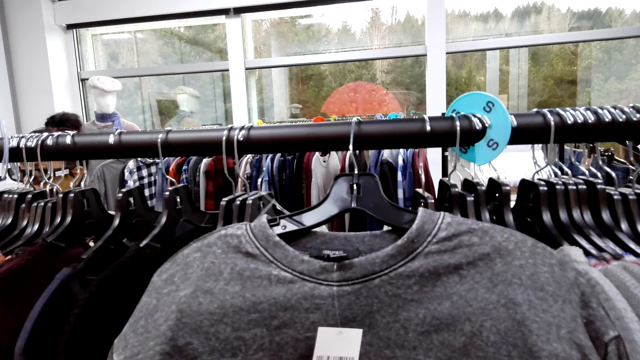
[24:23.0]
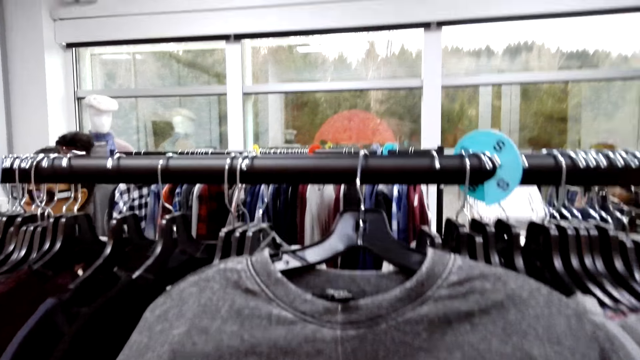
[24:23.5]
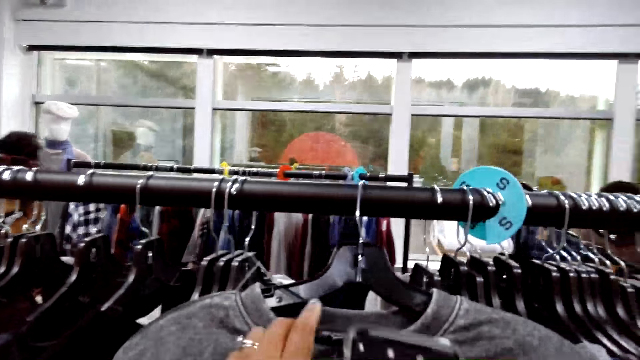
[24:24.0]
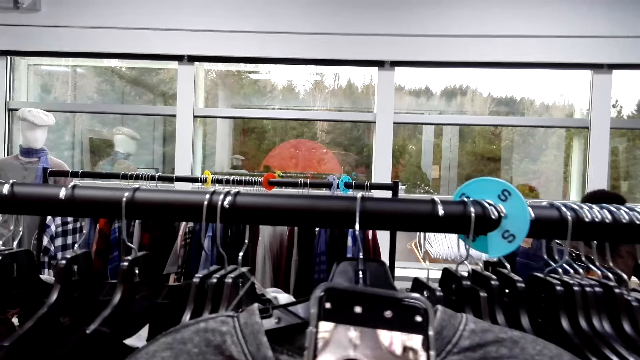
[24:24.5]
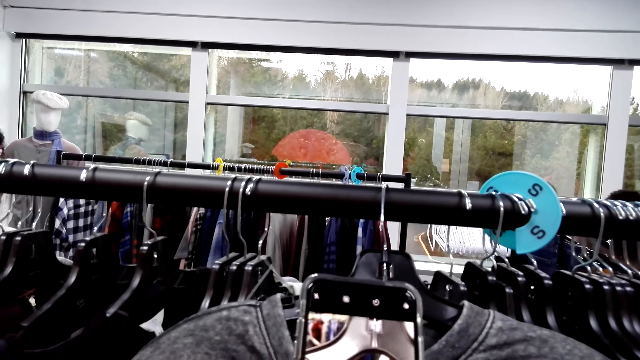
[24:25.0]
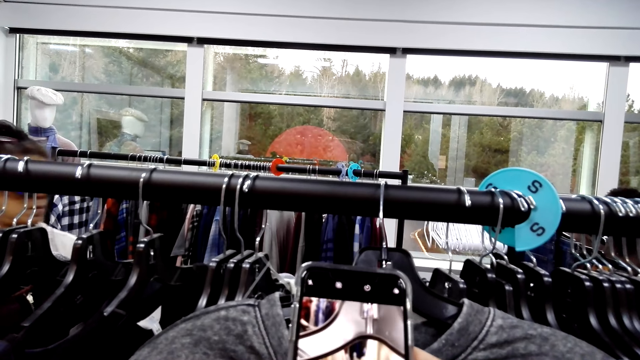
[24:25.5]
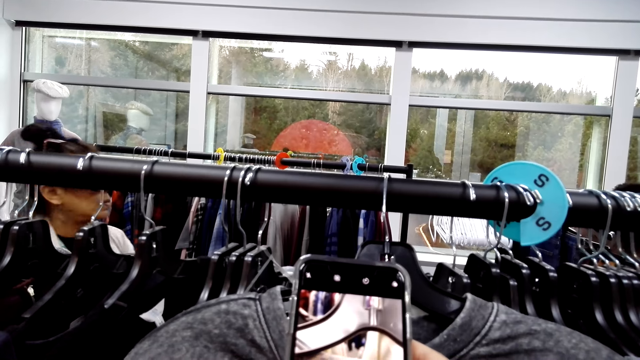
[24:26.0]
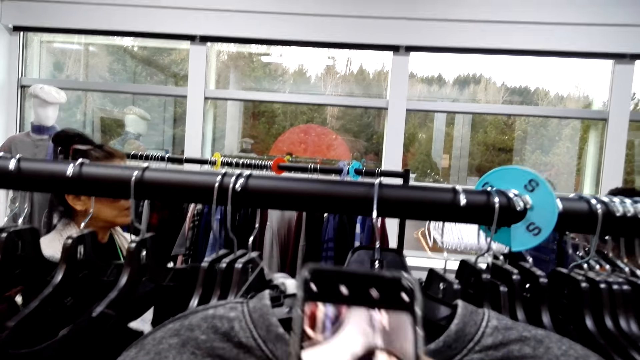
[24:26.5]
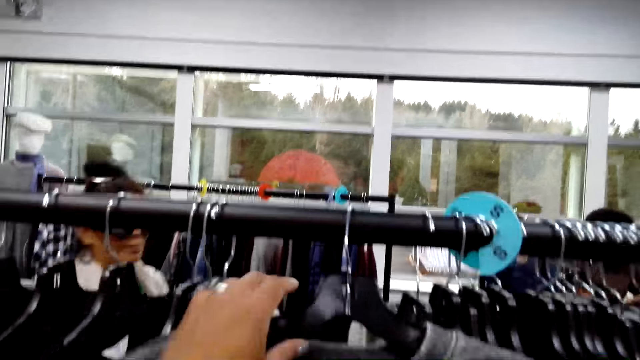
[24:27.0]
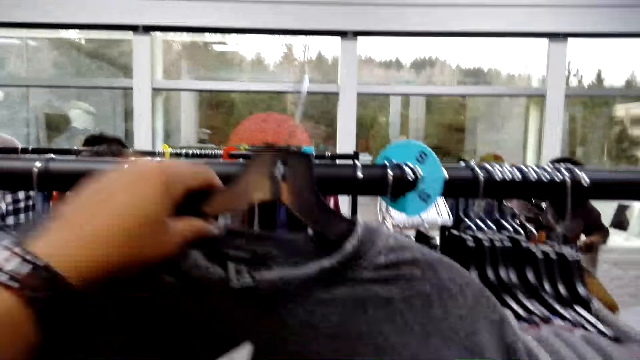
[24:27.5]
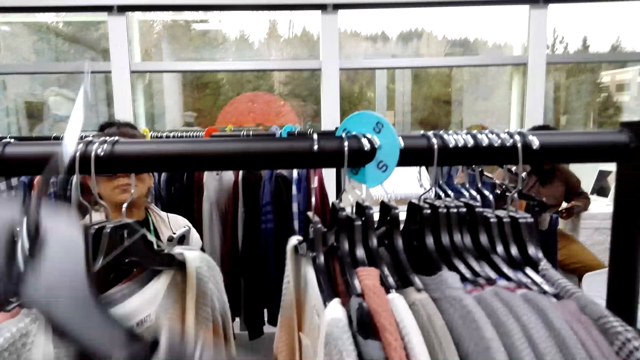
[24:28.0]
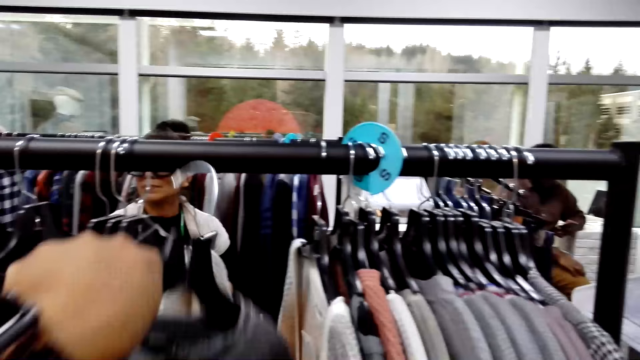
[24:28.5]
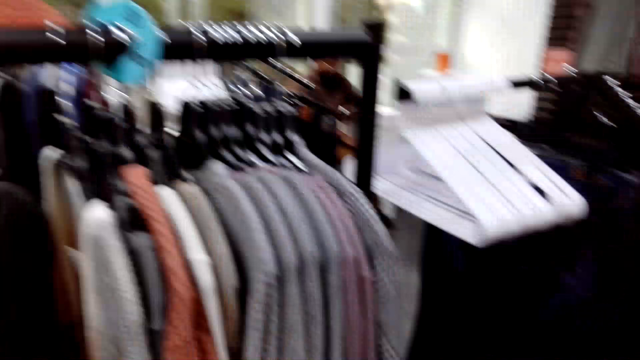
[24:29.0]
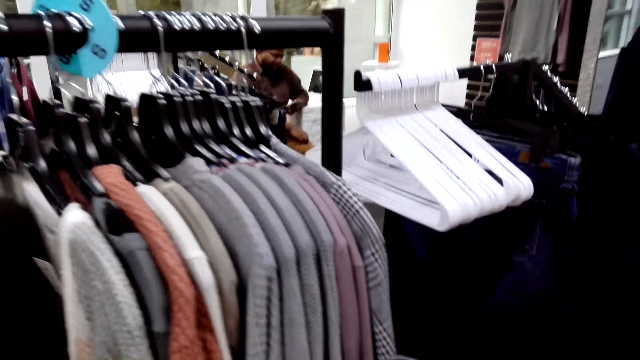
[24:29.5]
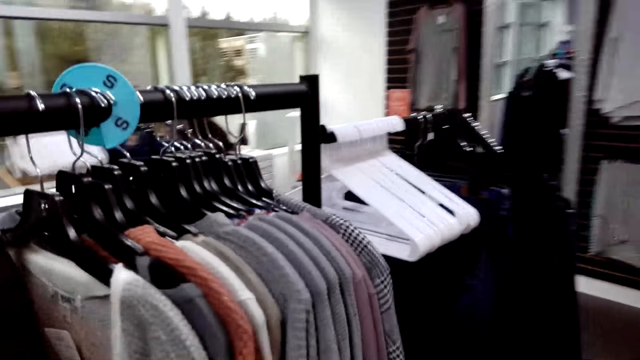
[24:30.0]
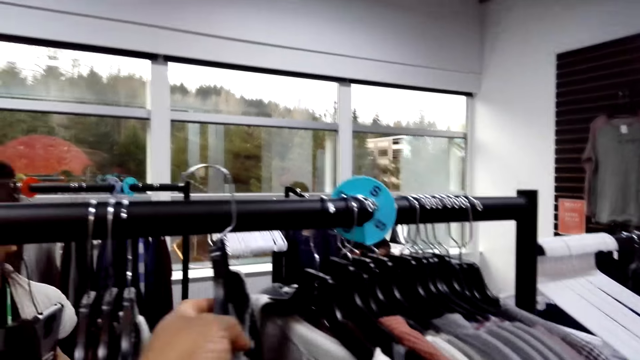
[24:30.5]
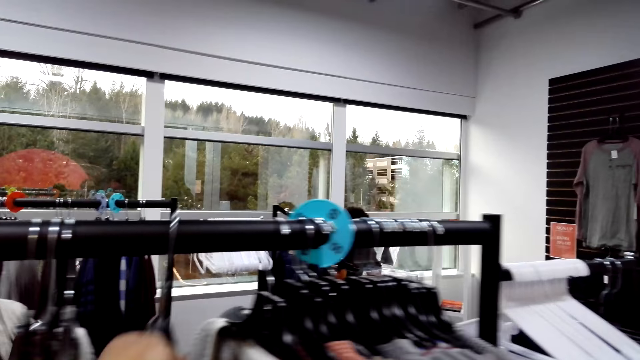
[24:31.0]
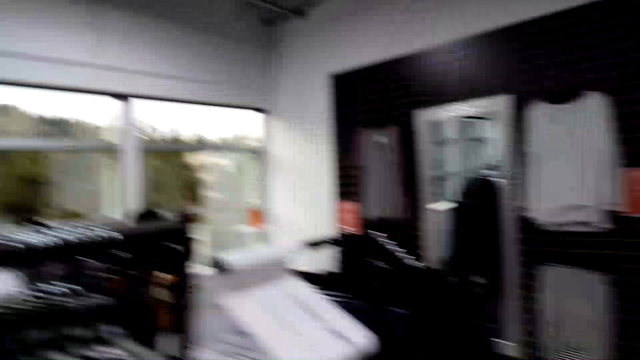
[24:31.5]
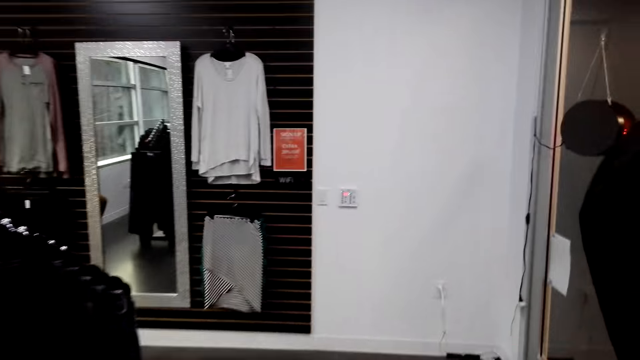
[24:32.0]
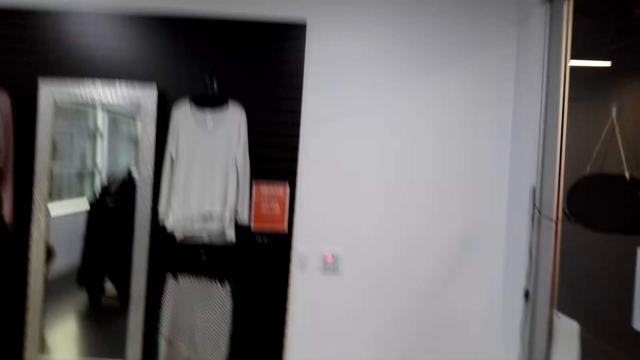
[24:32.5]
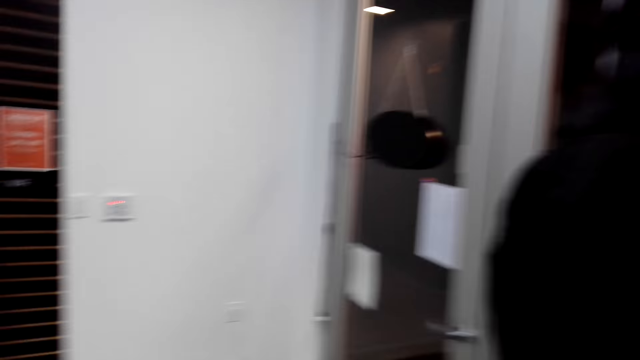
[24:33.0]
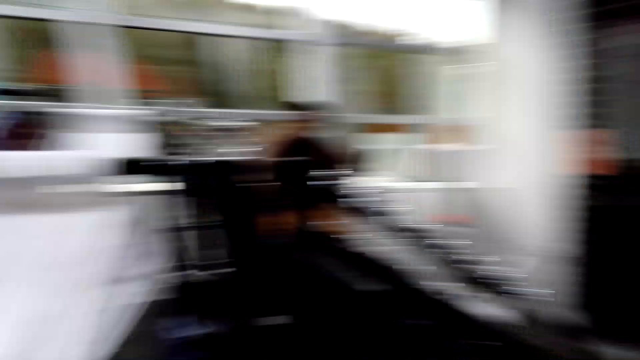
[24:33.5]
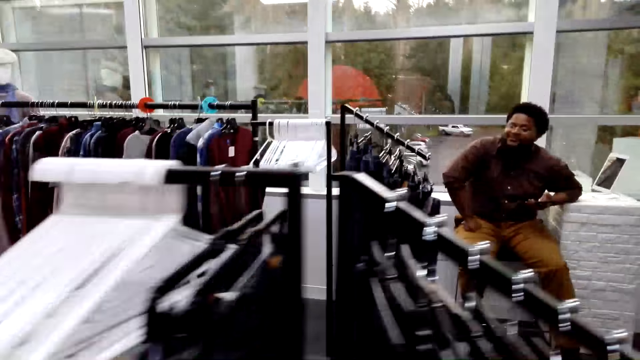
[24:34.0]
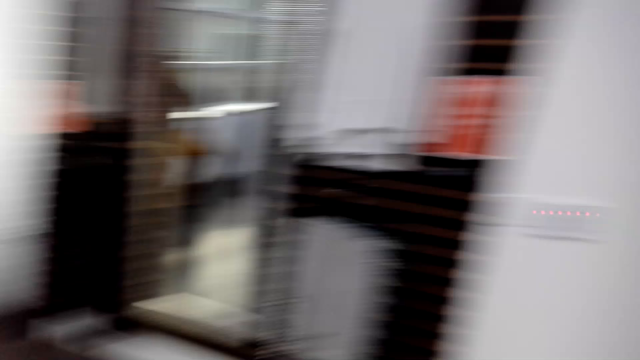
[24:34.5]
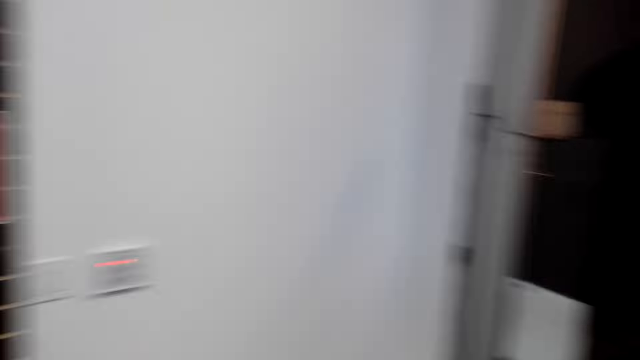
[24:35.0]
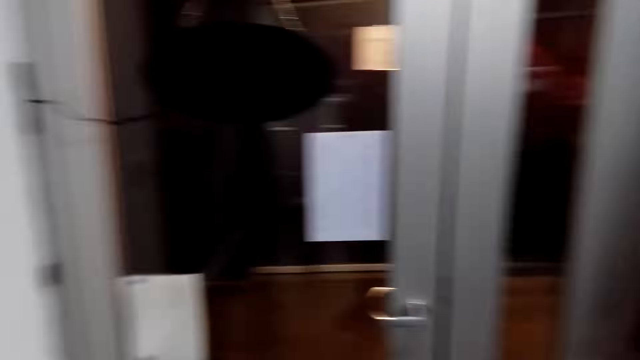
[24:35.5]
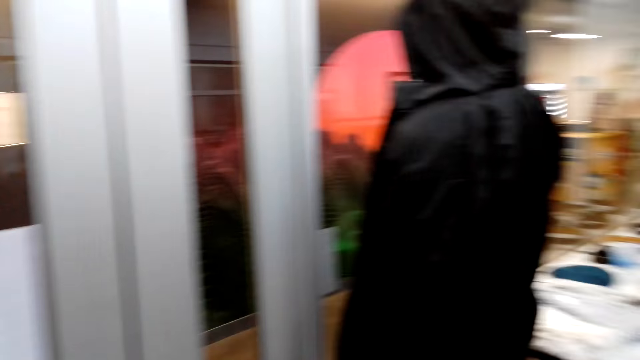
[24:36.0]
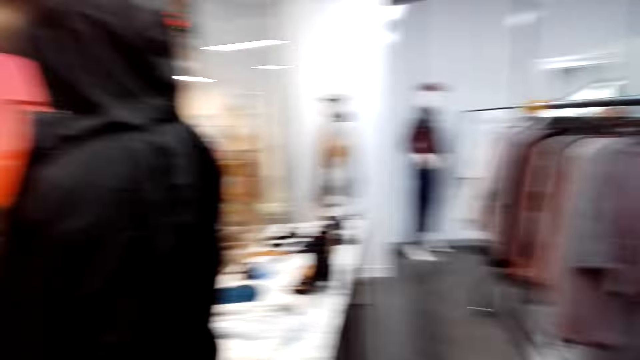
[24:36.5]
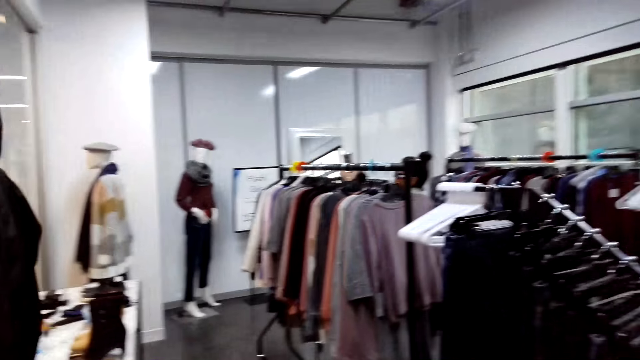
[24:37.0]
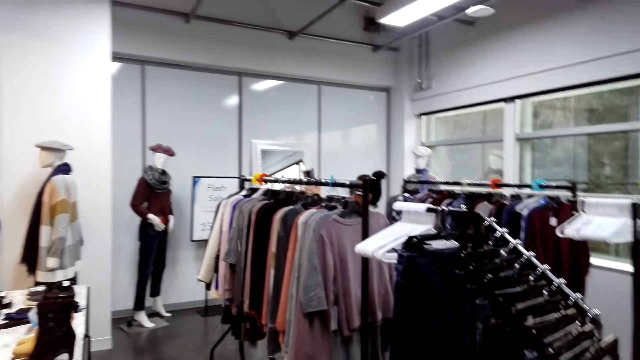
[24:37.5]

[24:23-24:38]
A woman walks beside the clothes. The camera wearer picks up a sweater. The woman stands beside the clothes. The camera wearer hangs the sweater on the rack. They look around. They walk around the boutique. They look around. They look around.

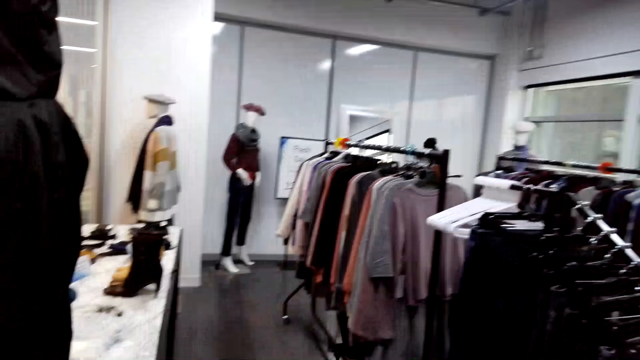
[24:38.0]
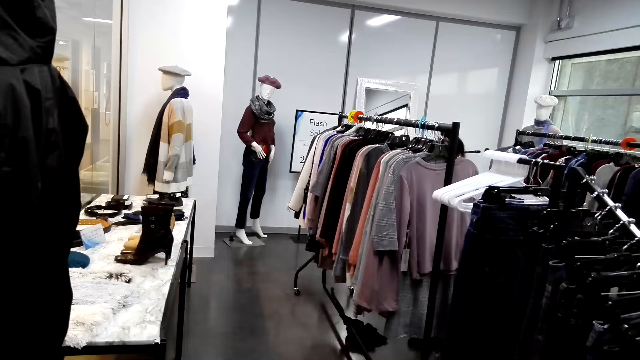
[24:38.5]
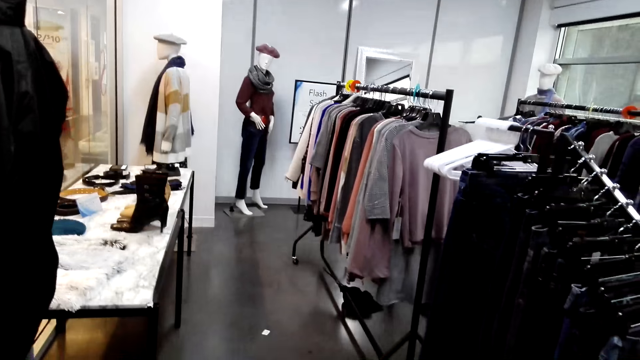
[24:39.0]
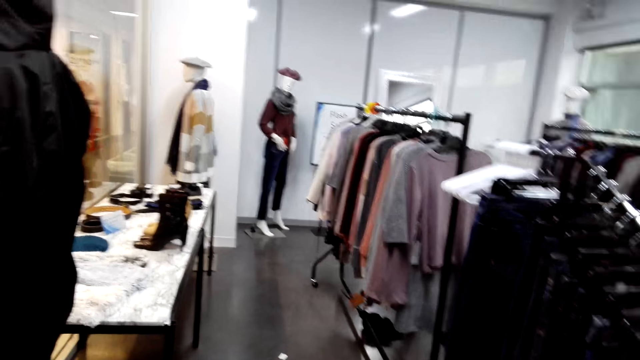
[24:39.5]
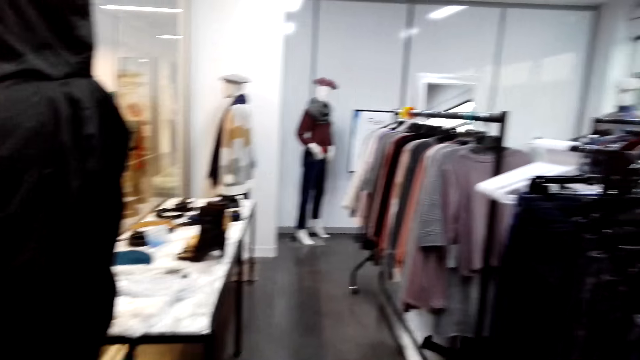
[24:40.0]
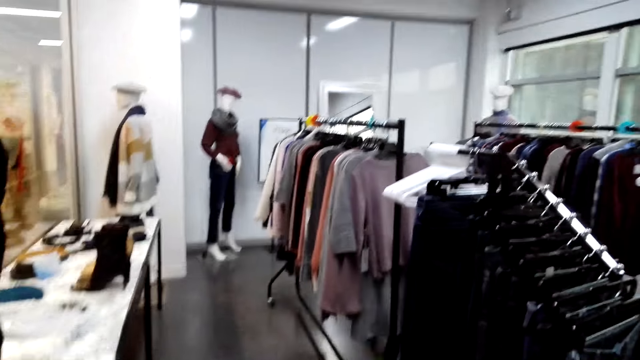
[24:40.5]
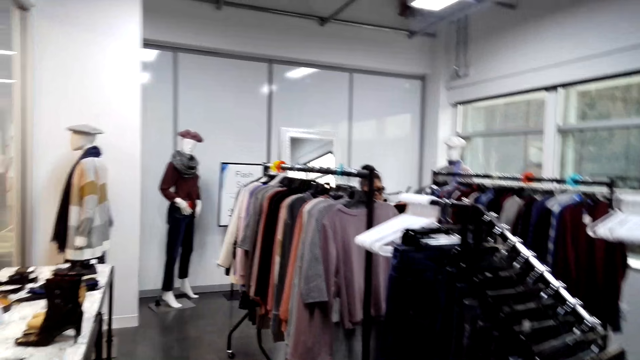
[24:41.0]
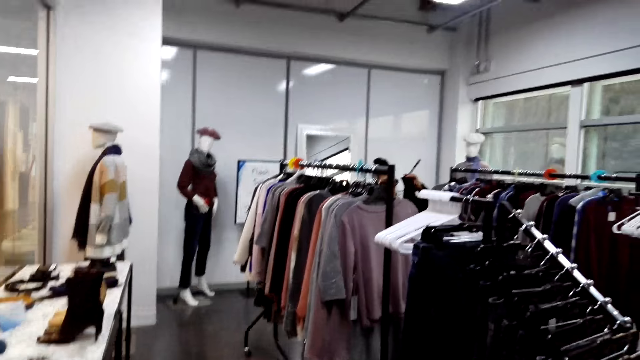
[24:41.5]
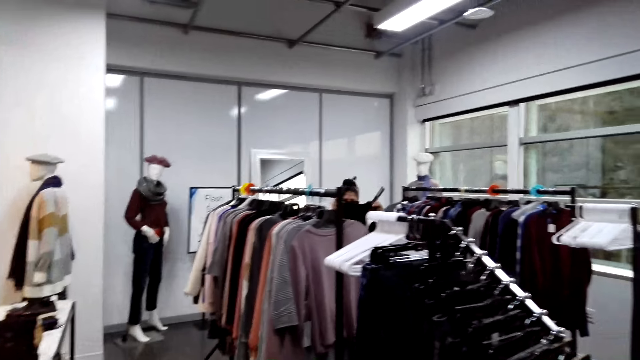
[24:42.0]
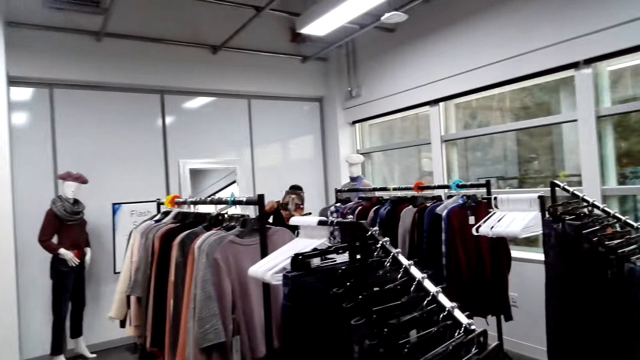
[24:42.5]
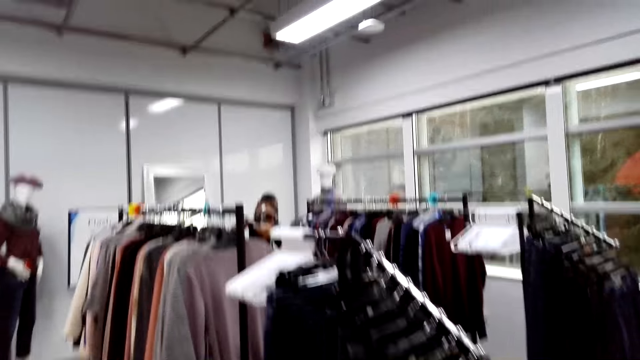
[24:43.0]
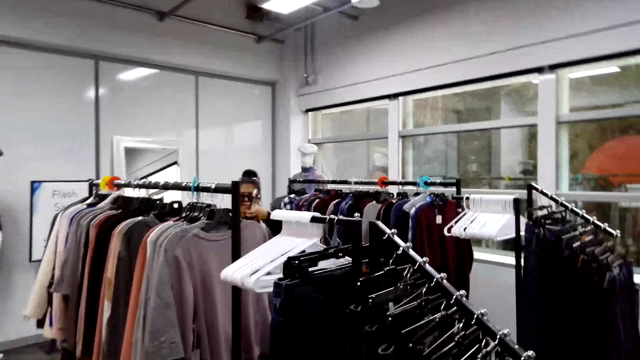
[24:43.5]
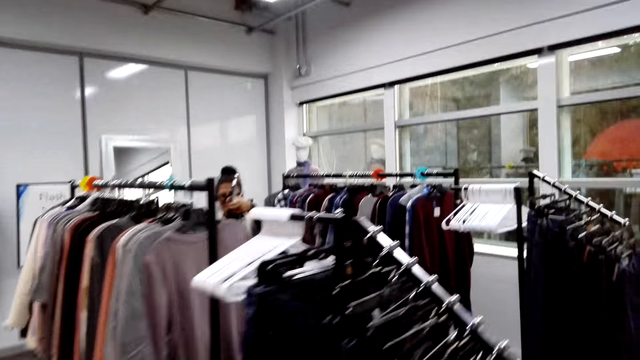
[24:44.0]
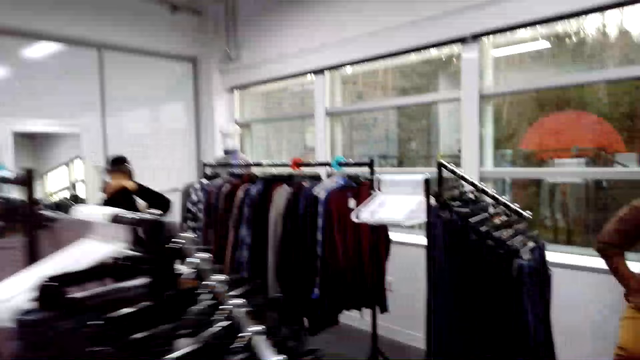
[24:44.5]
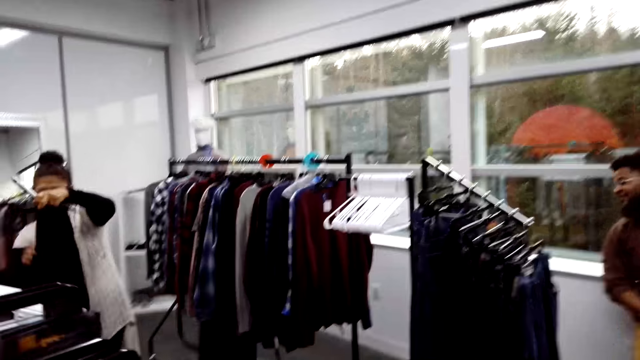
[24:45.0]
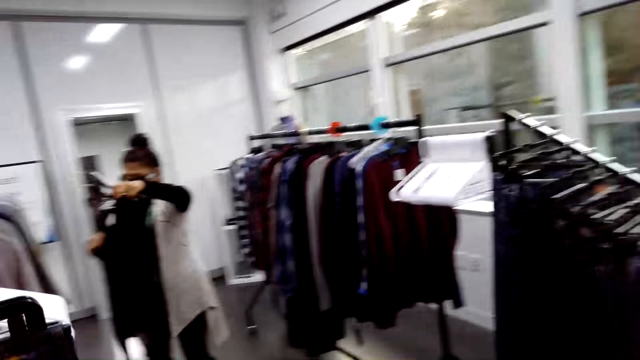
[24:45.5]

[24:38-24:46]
A woman hangs a shirt on a hanger. The camera wearer walks in a clothing store.
